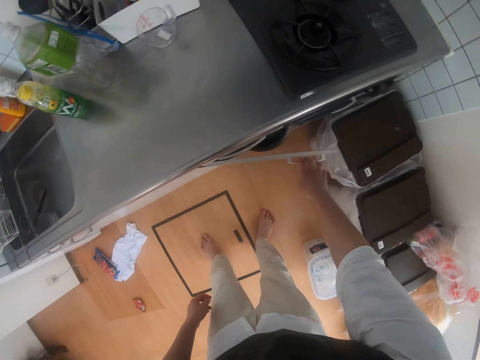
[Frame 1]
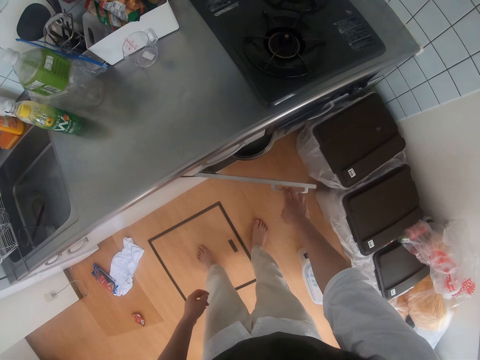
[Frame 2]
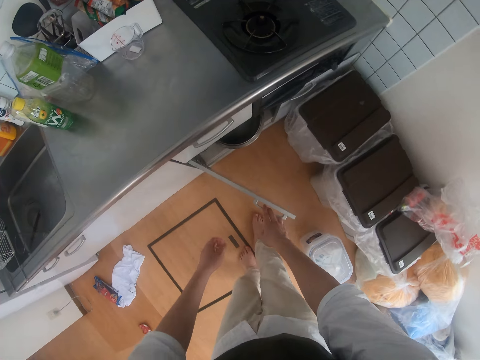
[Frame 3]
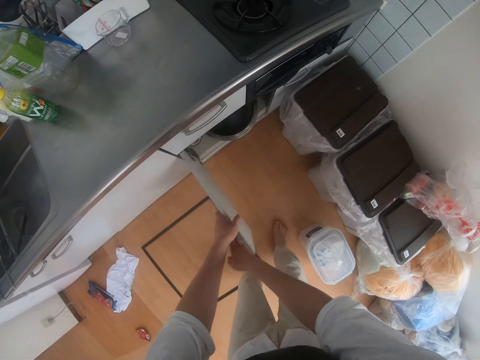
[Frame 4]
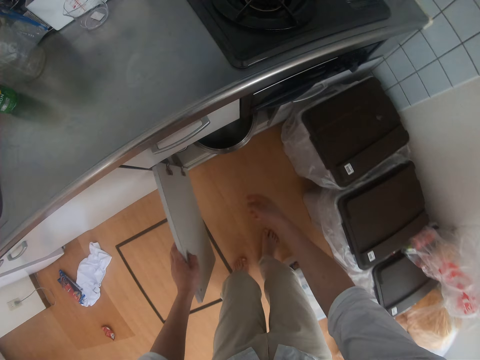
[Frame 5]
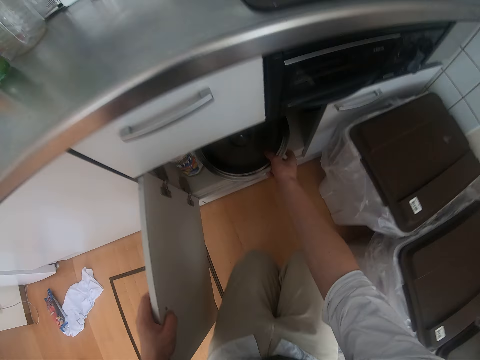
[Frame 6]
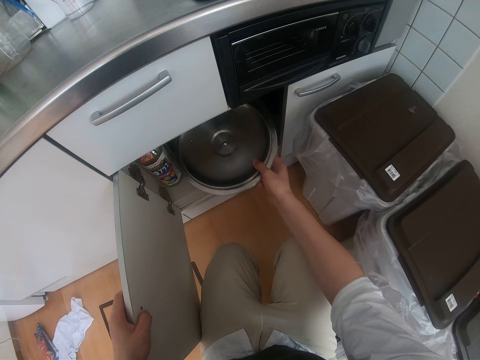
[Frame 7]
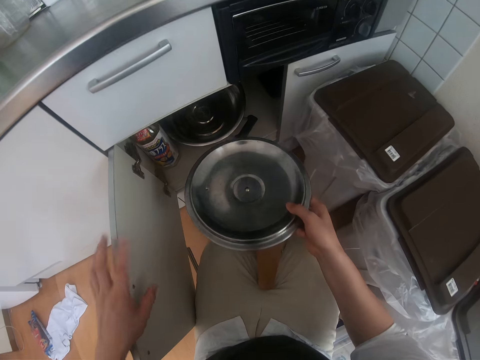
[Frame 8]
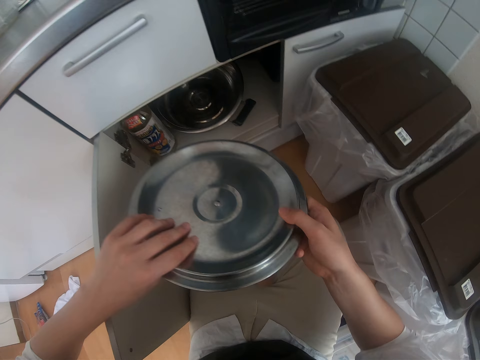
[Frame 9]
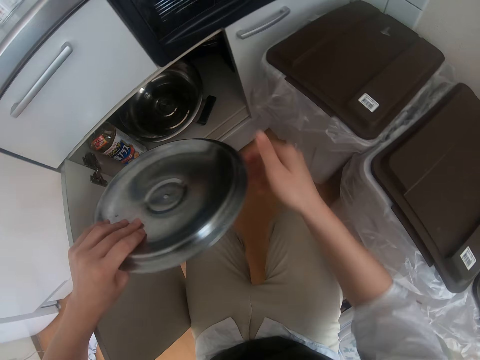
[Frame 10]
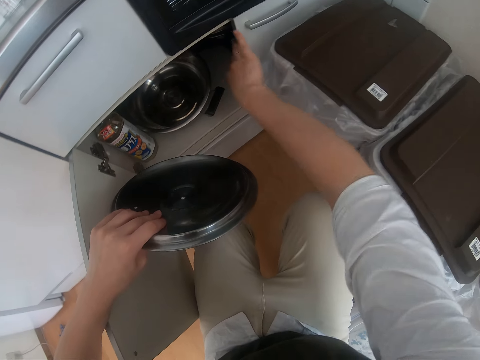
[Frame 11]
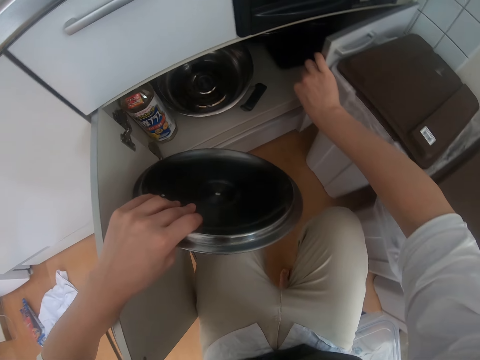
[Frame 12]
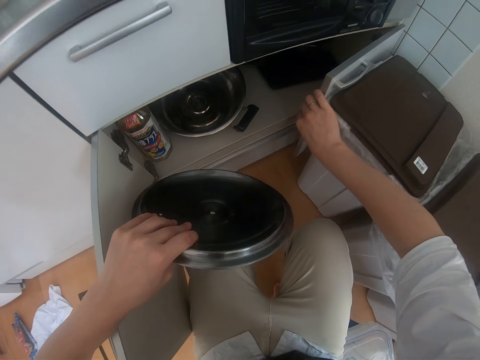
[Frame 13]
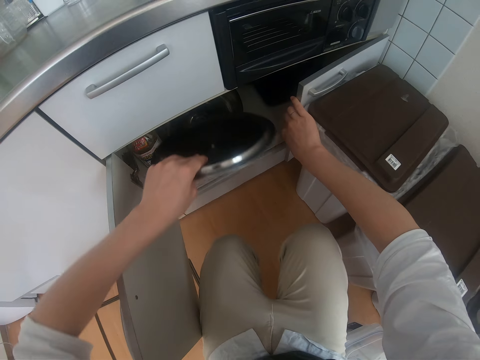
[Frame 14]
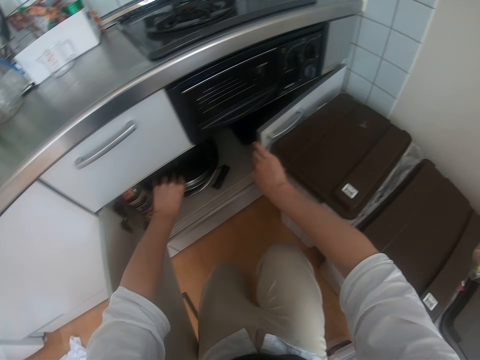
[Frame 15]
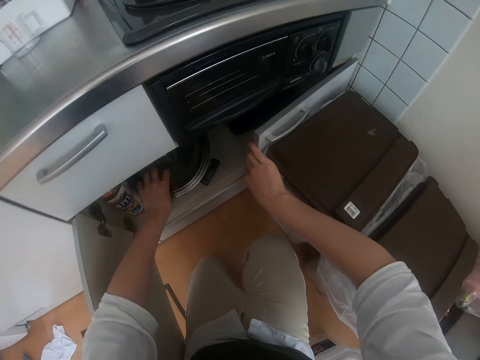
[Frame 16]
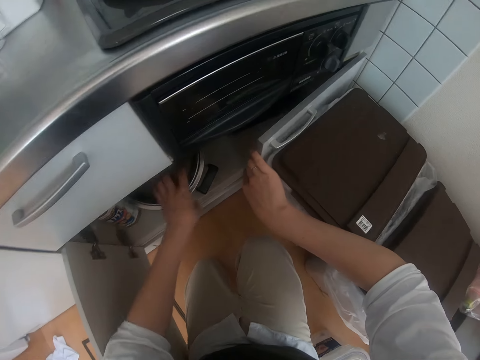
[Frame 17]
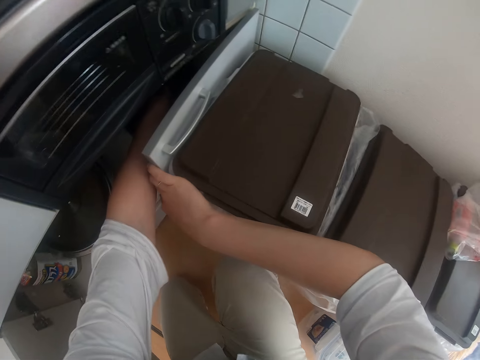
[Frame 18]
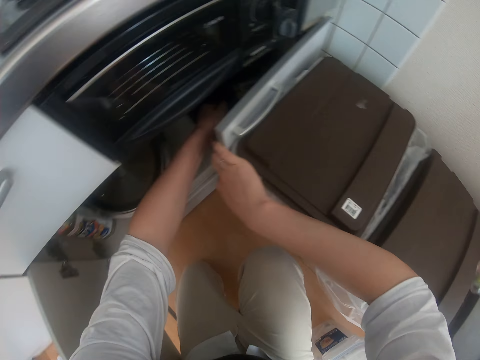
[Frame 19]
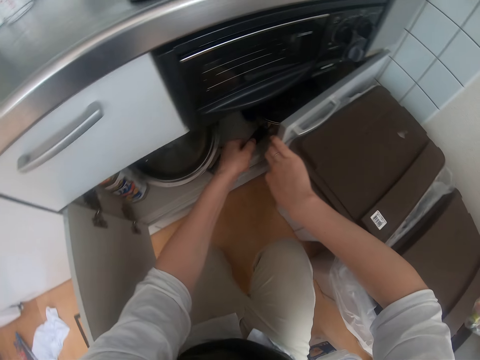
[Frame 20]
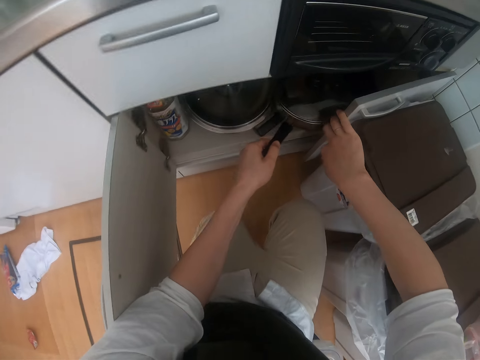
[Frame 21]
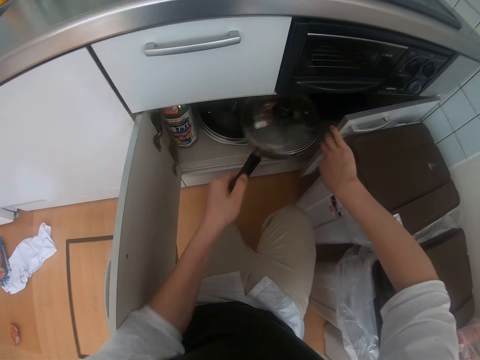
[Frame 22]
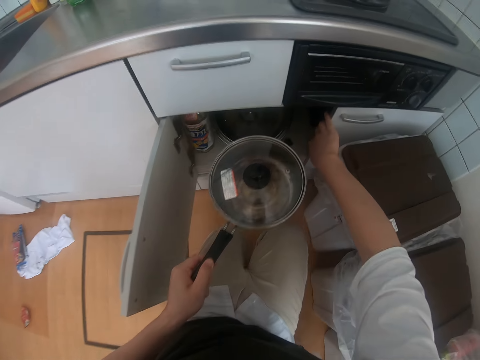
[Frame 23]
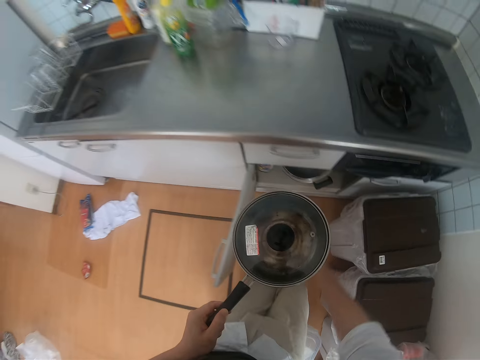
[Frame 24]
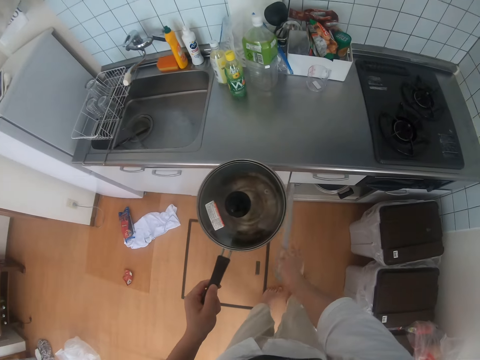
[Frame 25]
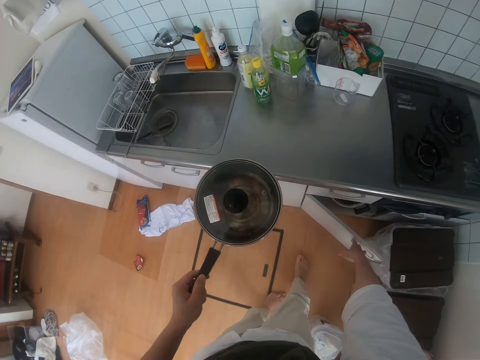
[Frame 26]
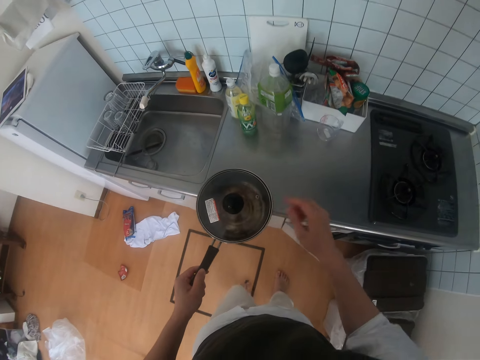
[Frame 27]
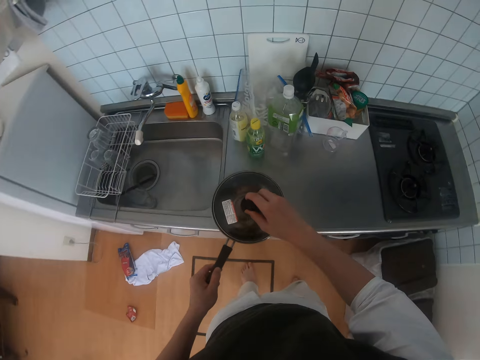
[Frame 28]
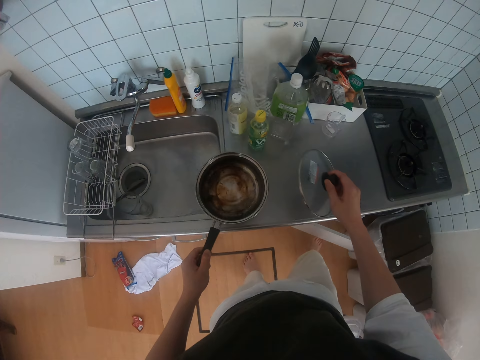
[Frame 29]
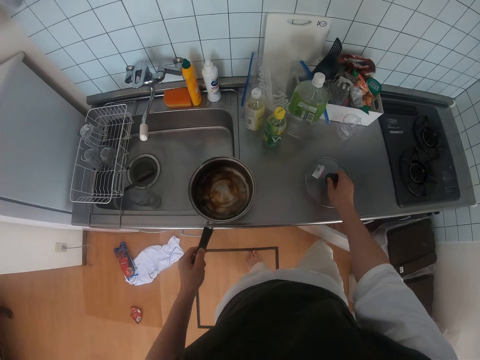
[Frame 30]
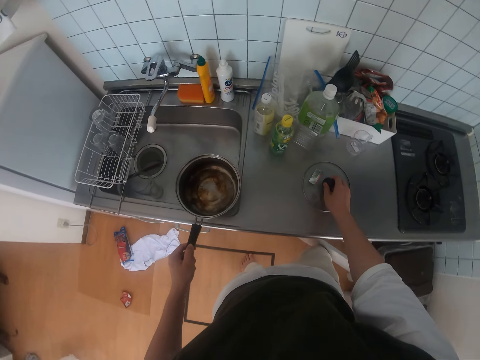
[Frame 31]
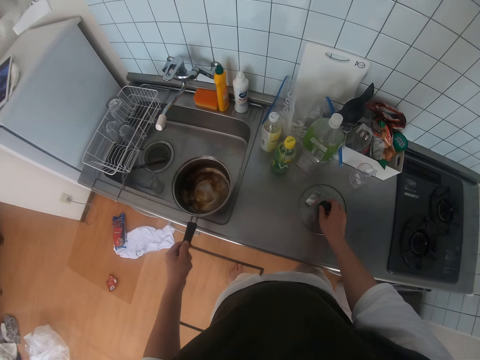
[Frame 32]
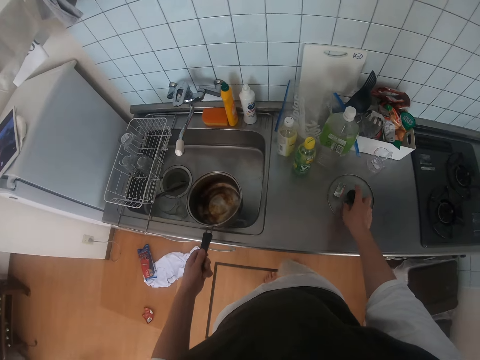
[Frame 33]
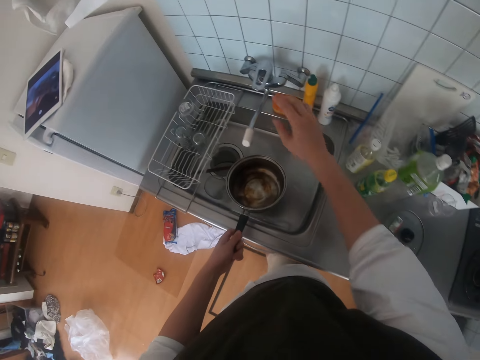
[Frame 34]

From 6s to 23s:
The camera wearer opens a sink cabinet door. They hold the cabinet door with the other hand. They squat. They pick up a pot from the cabinet. They pick up a lid. They switch the lid to the other hand. They touch the other door of the sink cabinet. They open the cabinet door with the other hand. They drop the pot in the cabinet. They put the lid in the cabinet. They pick up another pot from the cabinet. They close the cabinet door with the other hand. They stand. They close the door of the cabinet. They open the cooking pot lid. They drop the cover of the pot on the countertop.

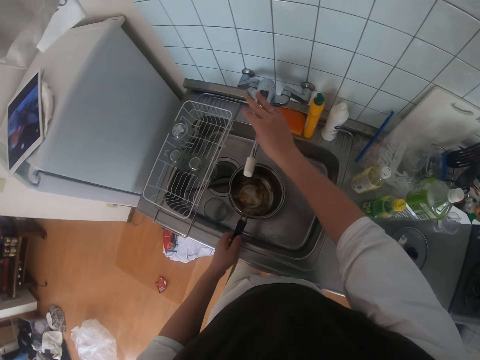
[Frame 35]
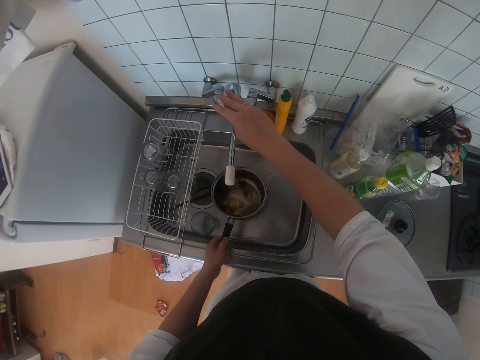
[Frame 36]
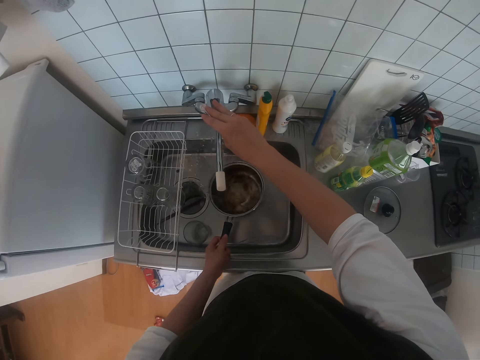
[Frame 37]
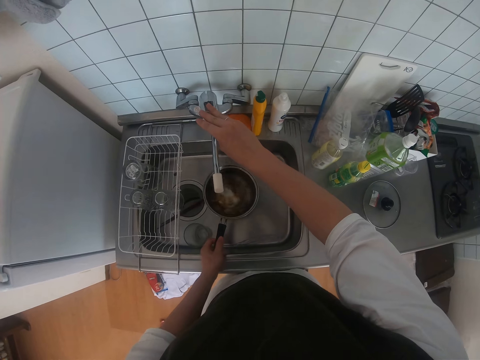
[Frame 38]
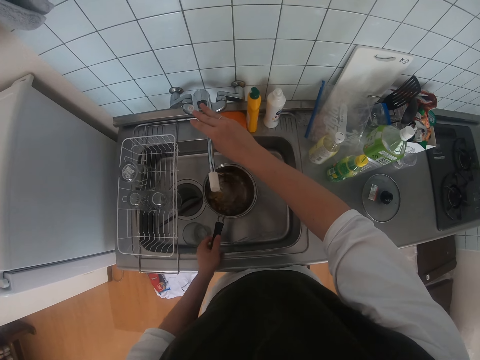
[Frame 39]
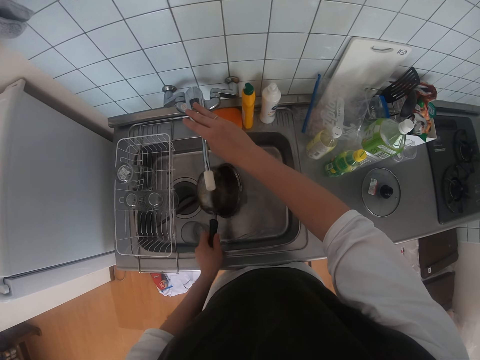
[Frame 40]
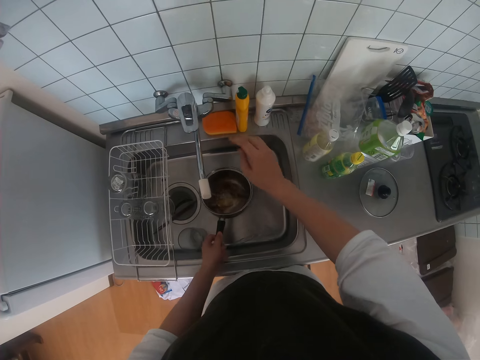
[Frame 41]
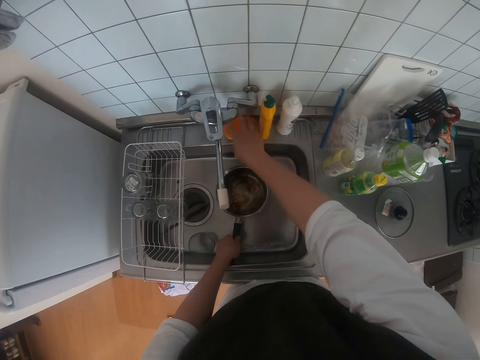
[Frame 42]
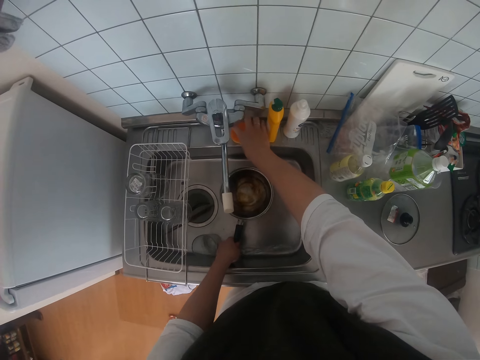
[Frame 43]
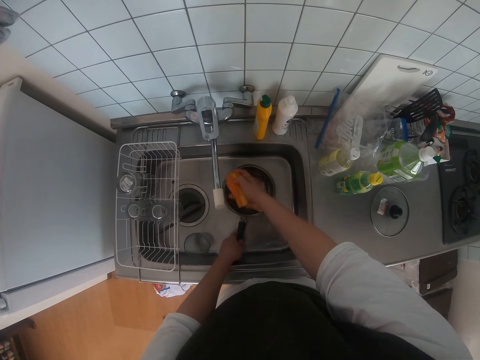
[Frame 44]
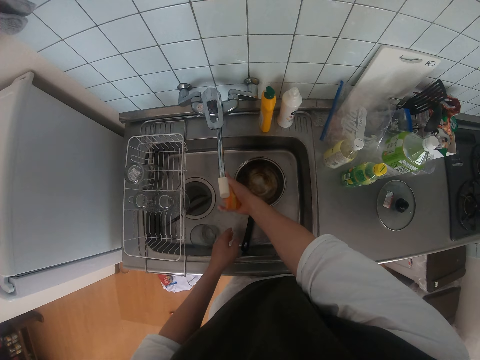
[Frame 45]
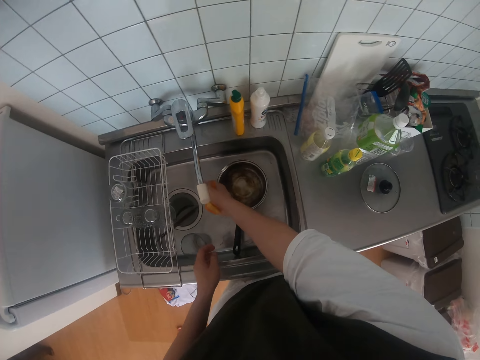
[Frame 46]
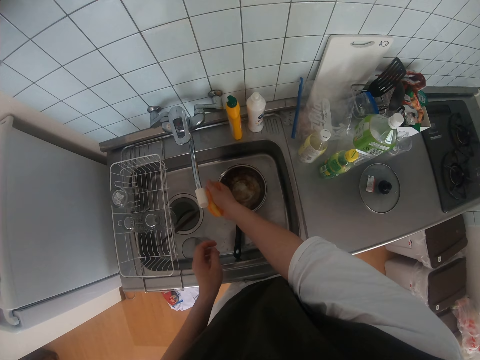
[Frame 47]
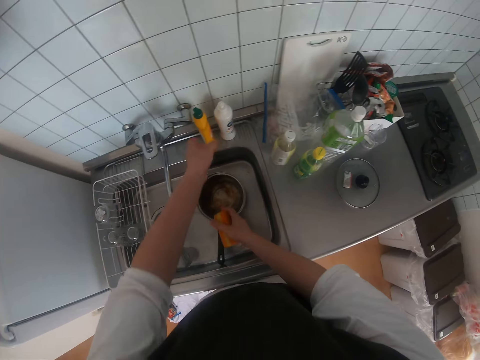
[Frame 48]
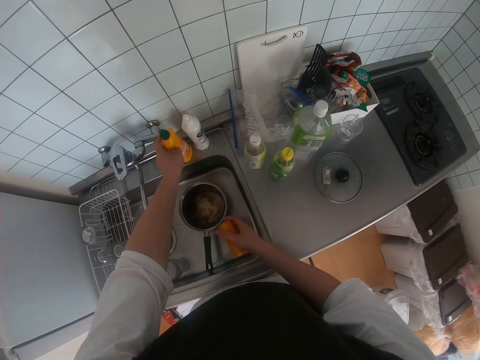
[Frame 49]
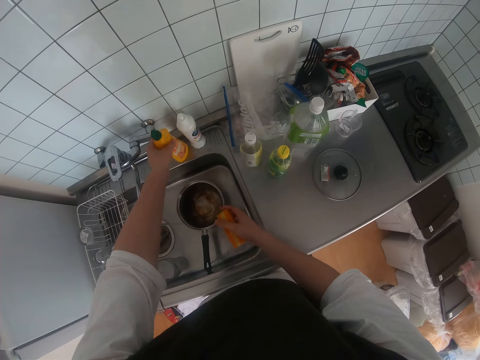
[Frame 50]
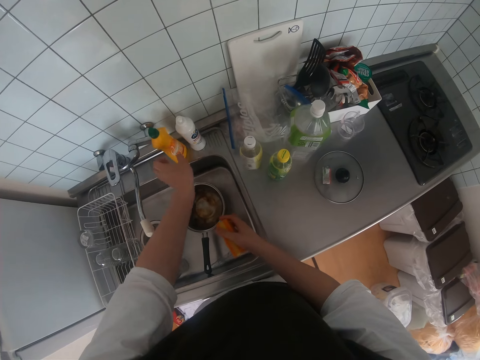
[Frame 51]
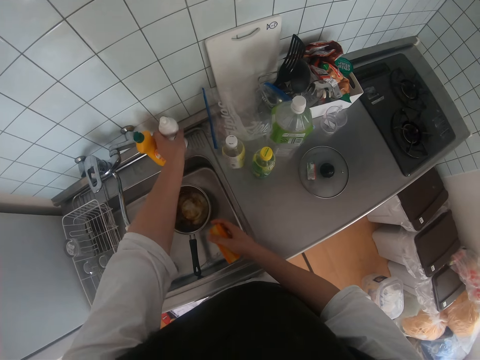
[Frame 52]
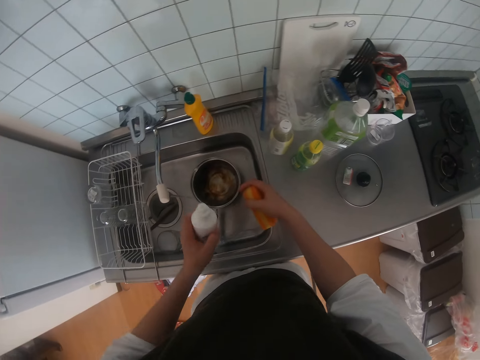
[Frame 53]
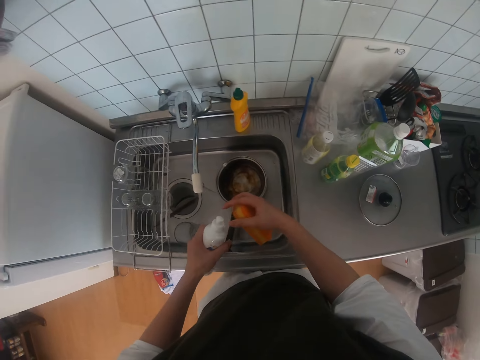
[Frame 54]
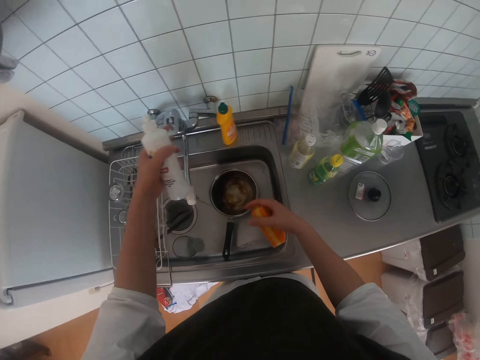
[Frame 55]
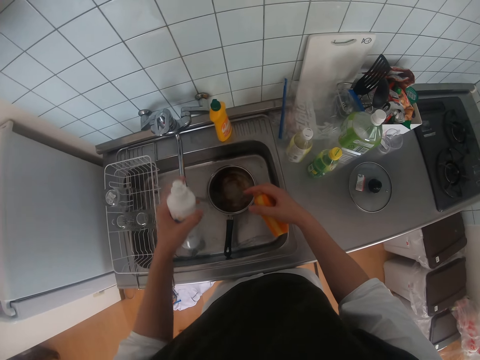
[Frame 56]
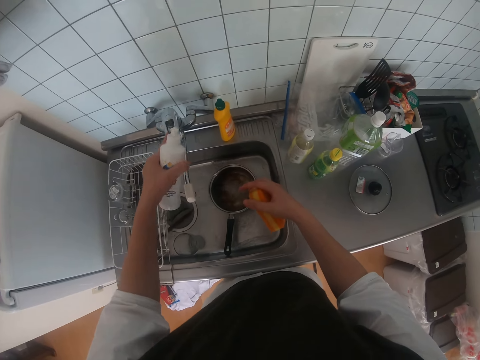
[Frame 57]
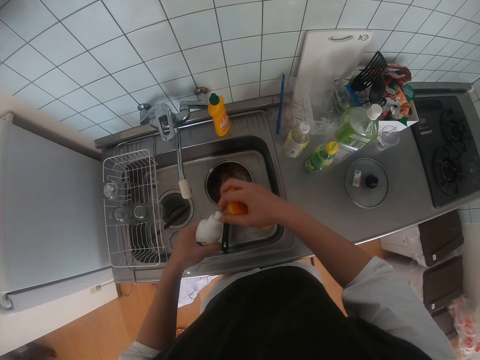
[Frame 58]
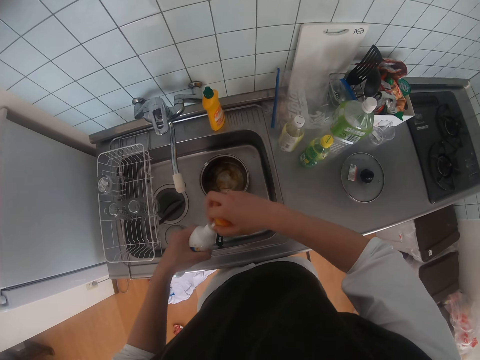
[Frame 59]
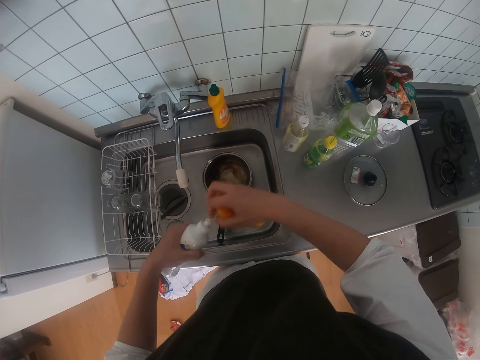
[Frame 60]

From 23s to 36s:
The camera wearer opens a tap of water. They rinse the pot. They put the cooking pot in the sink. They put water in the cooking pot. They pour water in the sink with the cooking pot. They put water in the cooking pot. They pick up the washing sponge from the sink top. They move the cooking pot. They rinse the sponge. They put water on the washing sponge. They squeeze the washing sponge with a hand. They touch a bottle on the sink top. They move the bottle with the other hand. They pick up a bottle of dish wash from the sink top. They touch the bottle lid with fingers. They close the tap of water. They close the tap of water again. They open the bottle of dish wash.
